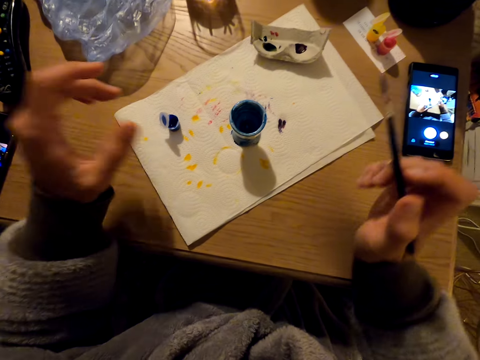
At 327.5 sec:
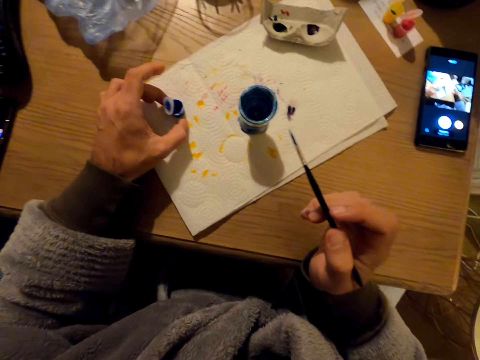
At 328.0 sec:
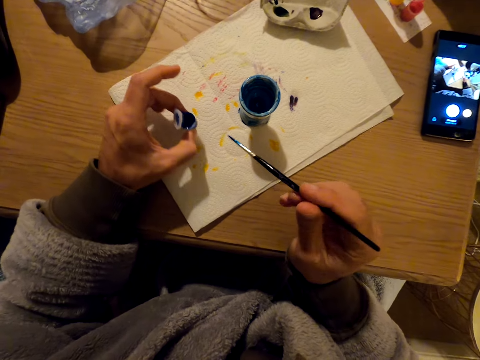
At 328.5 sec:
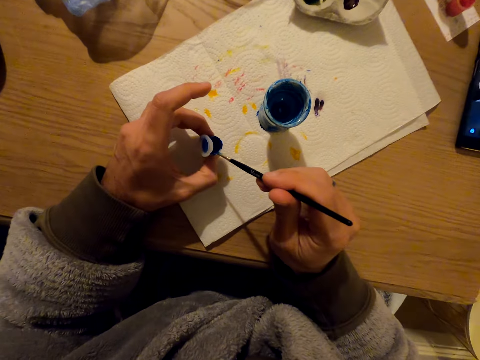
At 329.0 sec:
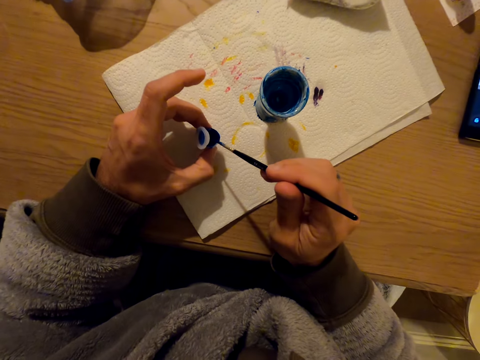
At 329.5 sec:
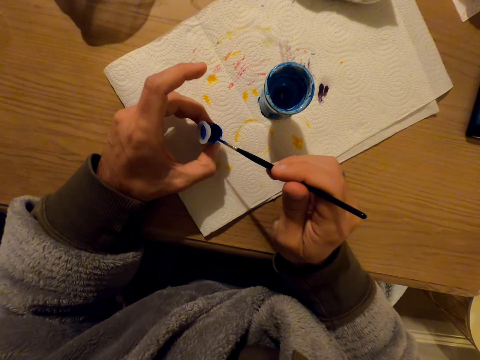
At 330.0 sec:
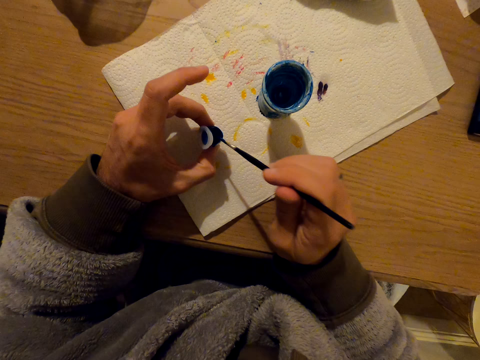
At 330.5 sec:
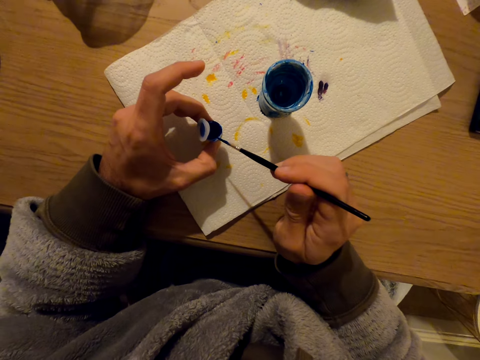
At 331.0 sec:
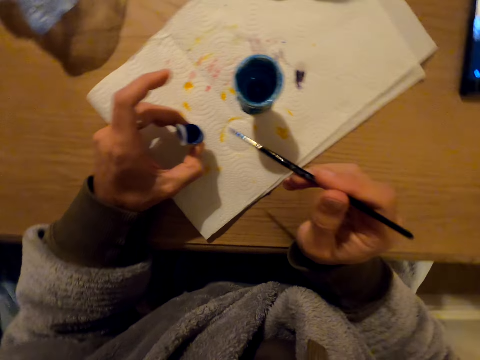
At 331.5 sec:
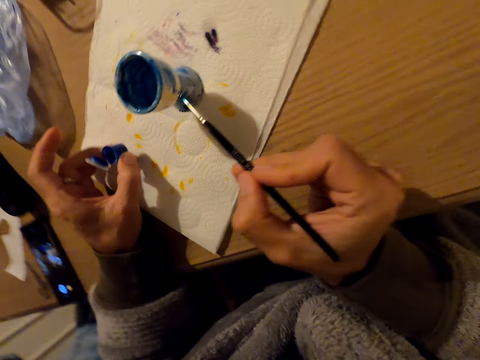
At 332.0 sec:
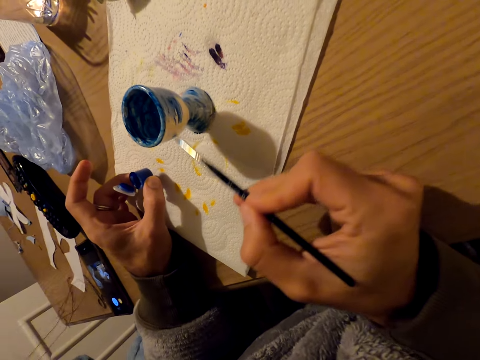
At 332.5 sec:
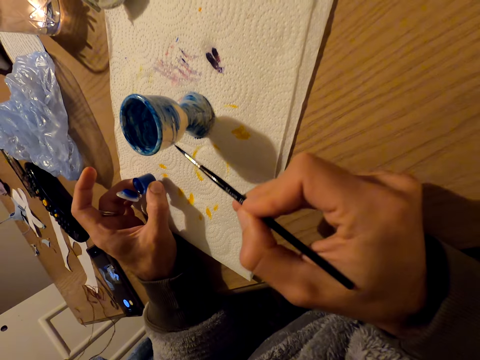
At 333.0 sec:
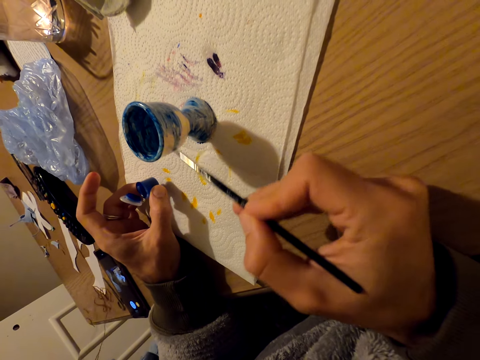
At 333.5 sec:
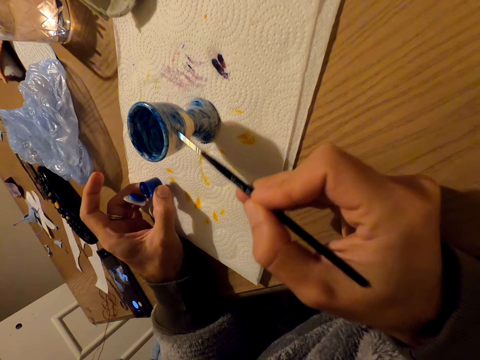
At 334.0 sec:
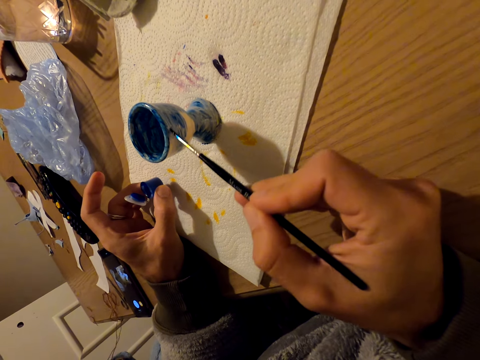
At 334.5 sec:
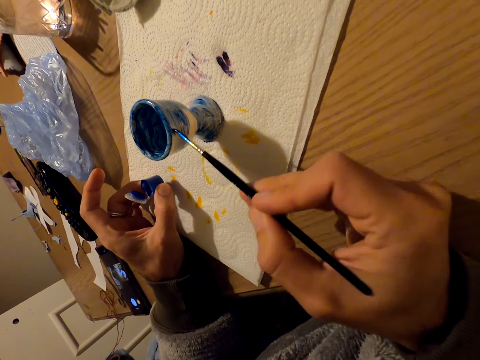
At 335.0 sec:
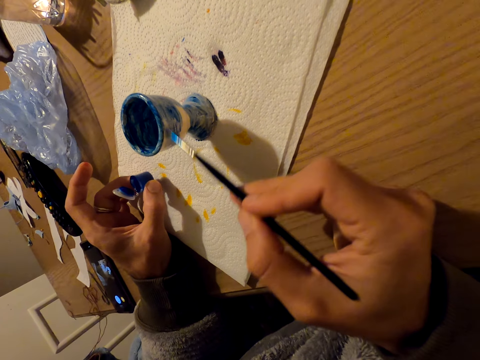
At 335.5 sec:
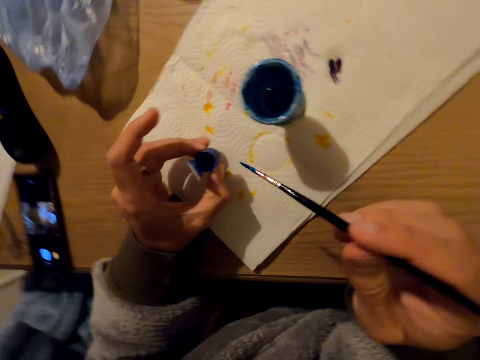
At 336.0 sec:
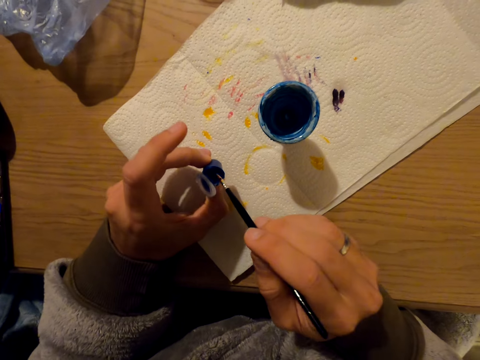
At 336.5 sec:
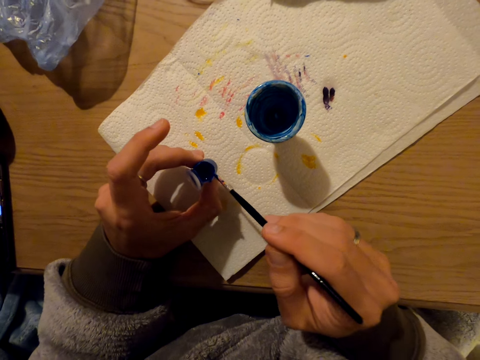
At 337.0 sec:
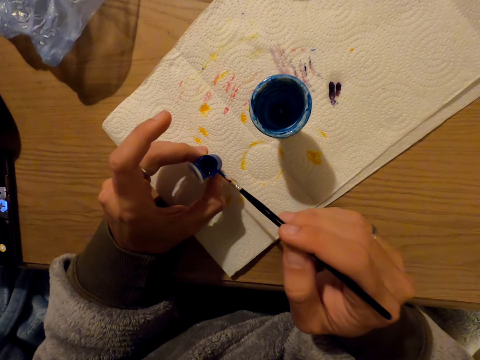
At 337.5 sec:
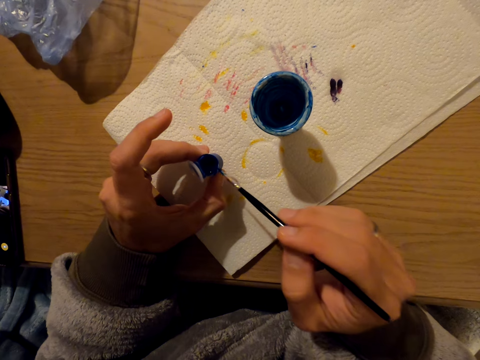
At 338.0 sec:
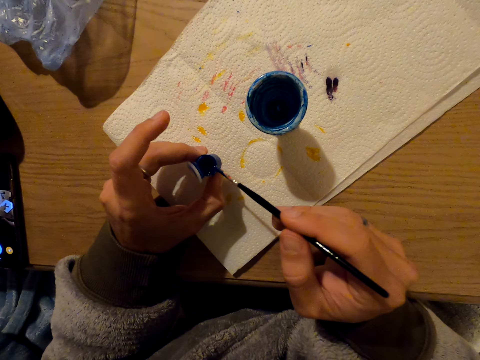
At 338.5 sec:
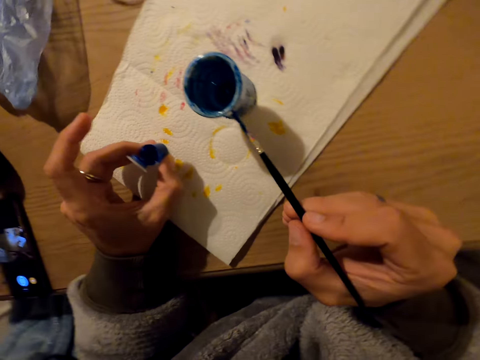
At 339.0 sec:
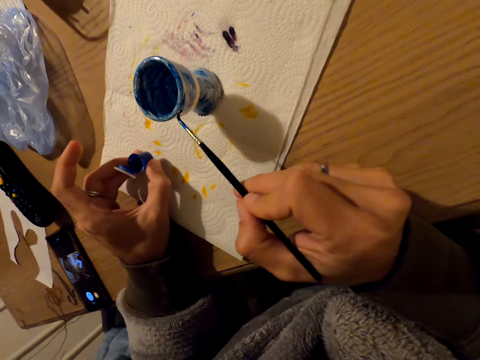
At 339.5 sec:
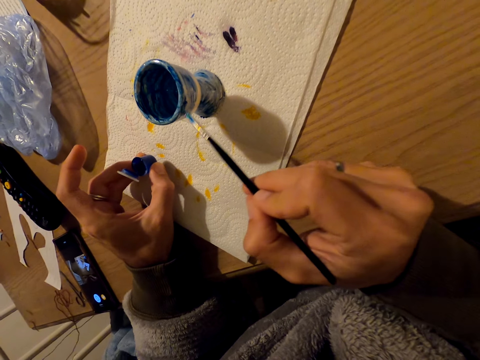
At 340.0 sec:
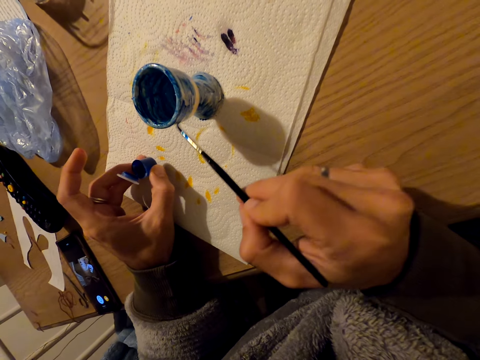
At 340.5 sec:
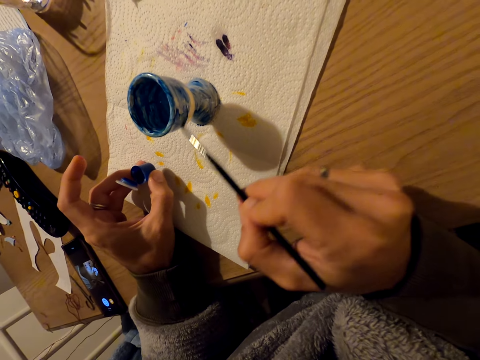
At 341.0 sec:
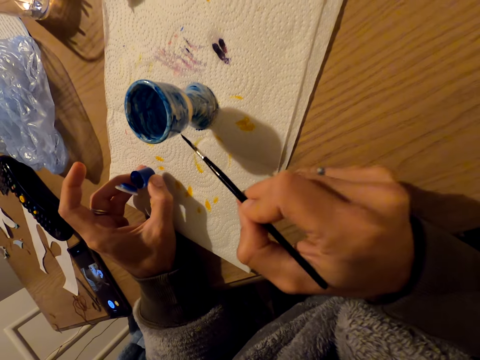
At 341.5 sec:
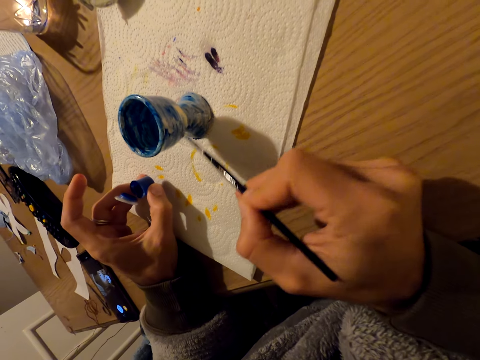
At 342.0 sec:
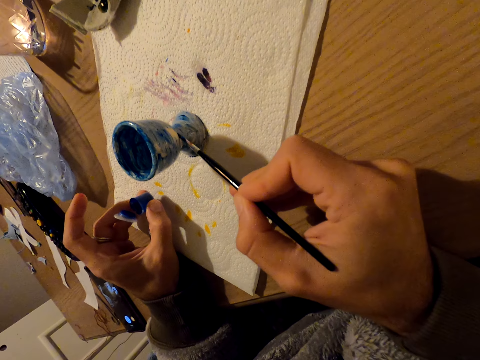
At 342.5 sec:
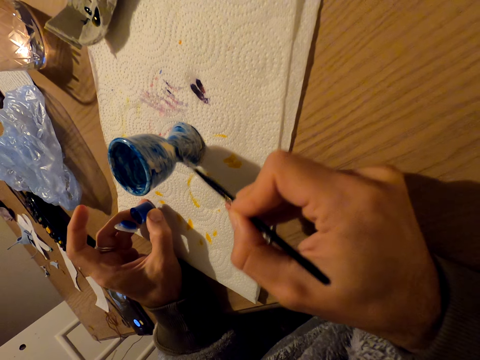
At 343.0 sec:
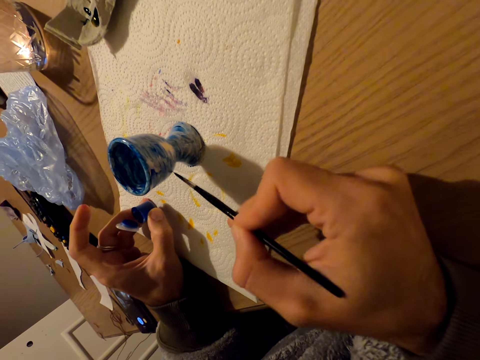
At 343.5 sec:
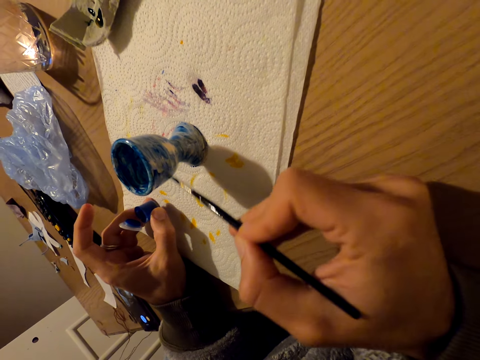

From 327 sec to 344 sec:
The camera wearer dips the paint brush in the paint. They paint the outside of the eggcup with the paint brush. They dip the paint brush in the paint. They paint the outside of the eggcup with the paint brush.

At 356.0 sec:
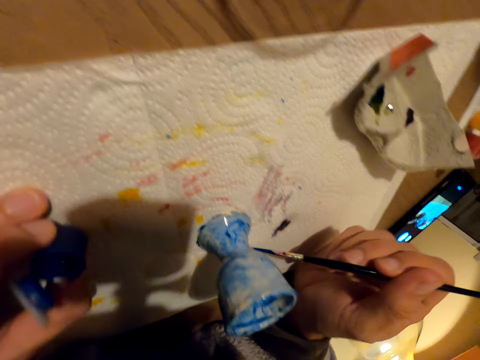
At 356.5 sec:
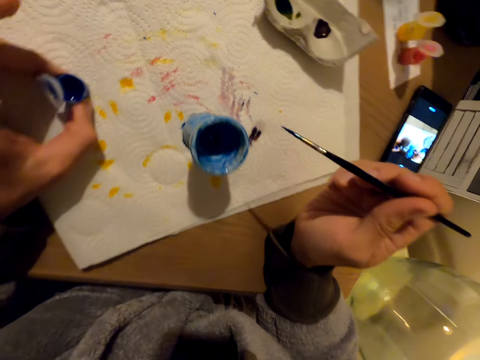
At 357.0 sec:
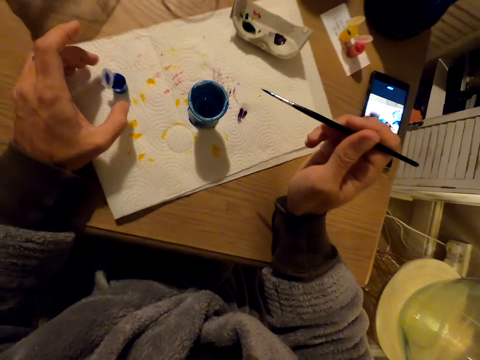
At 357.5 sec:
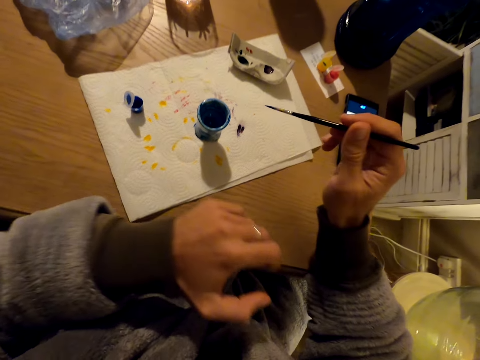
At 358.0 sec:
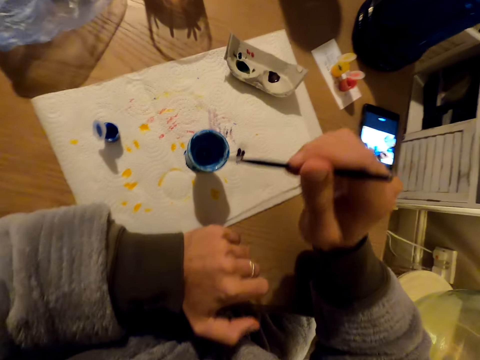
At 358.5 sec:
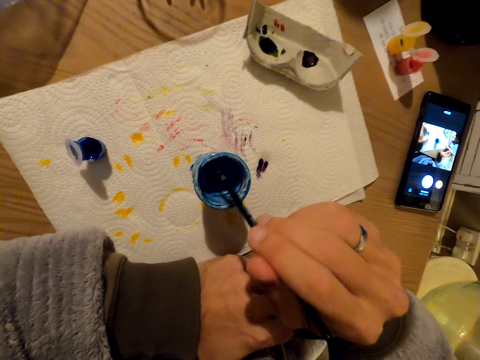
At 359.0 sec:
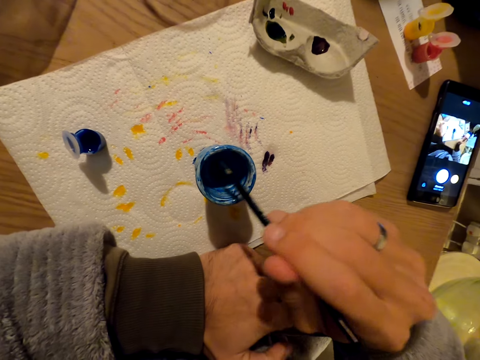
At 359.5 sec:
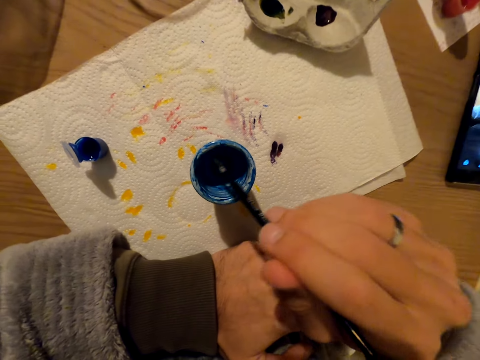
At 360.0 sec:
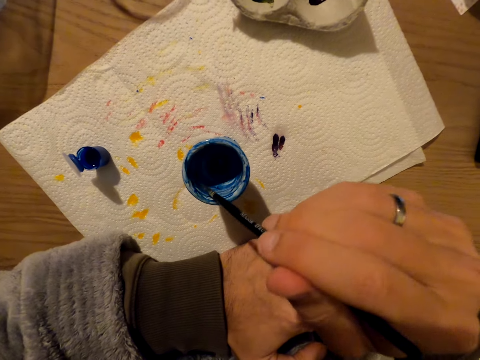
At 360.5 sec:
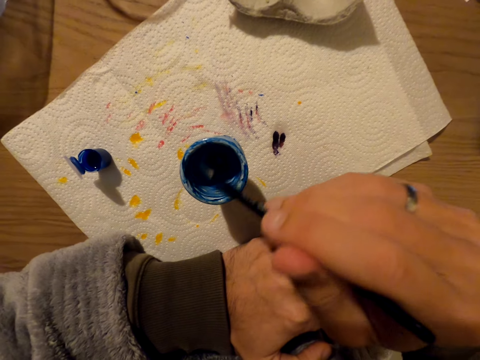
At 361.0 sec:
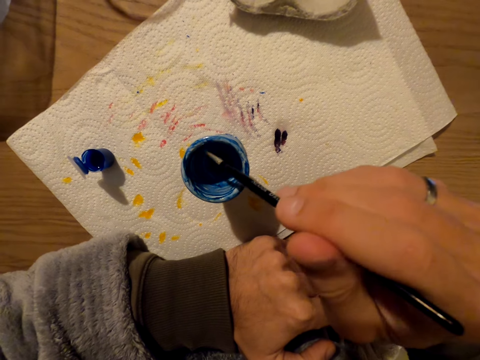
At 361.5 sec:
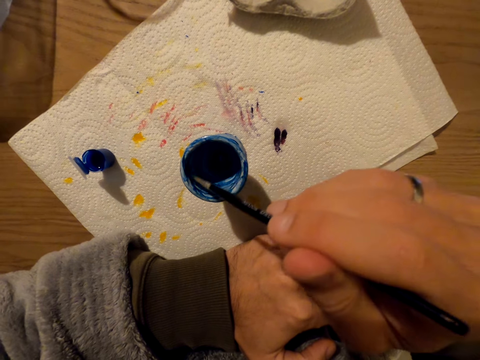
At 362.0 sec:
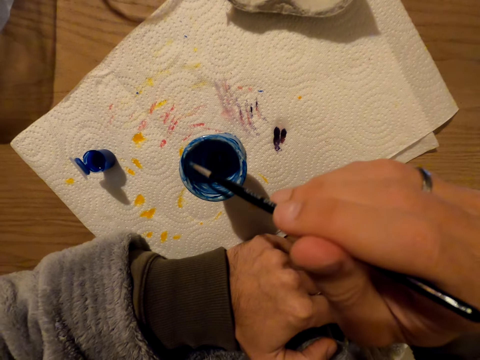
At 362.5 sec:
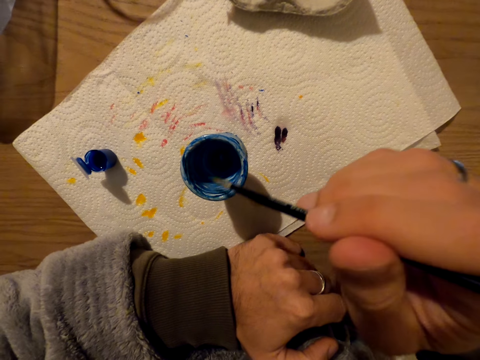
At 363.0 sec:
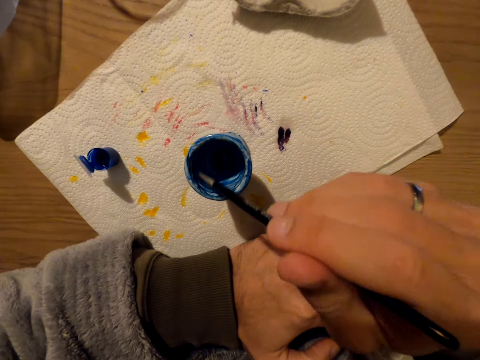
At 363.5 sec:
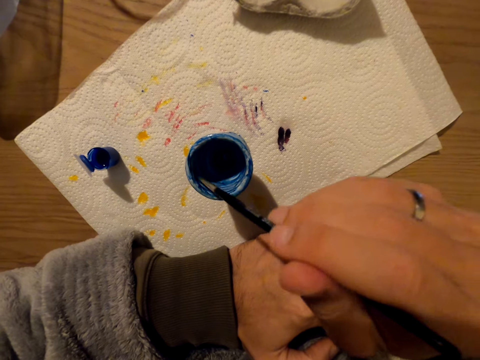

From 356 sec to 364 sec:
The camera wearer paints the inside of the object.
